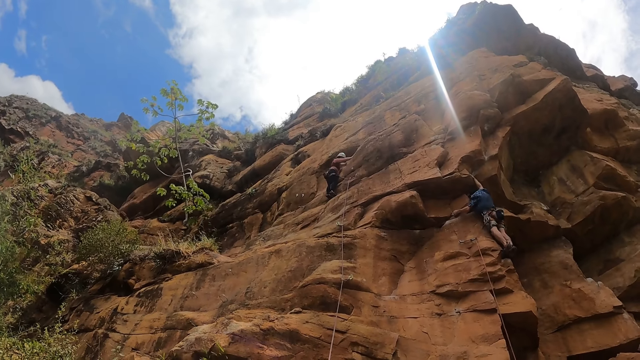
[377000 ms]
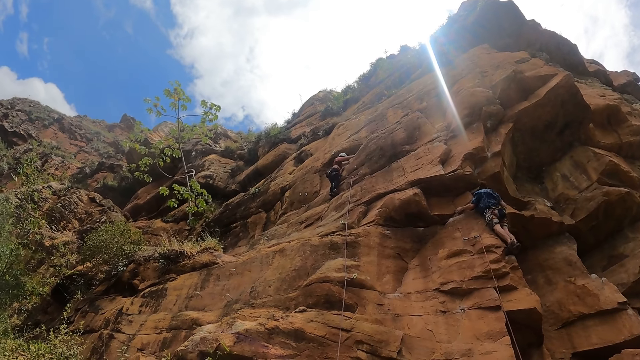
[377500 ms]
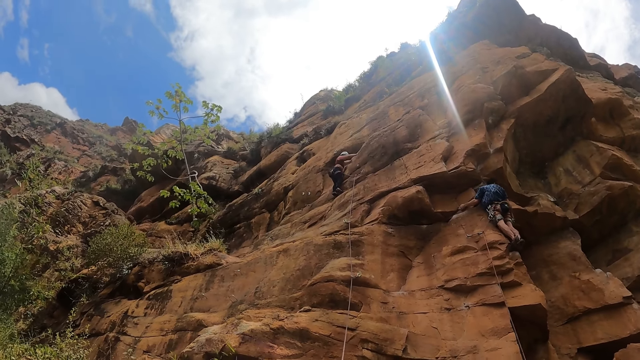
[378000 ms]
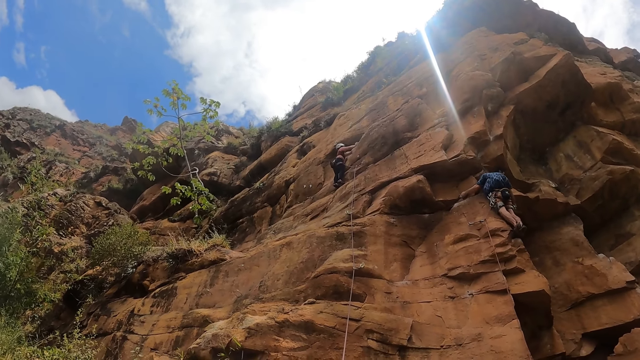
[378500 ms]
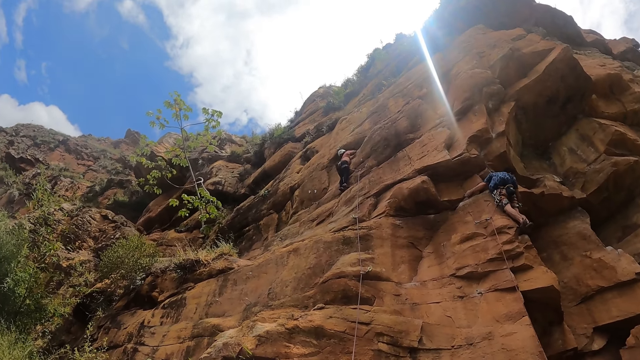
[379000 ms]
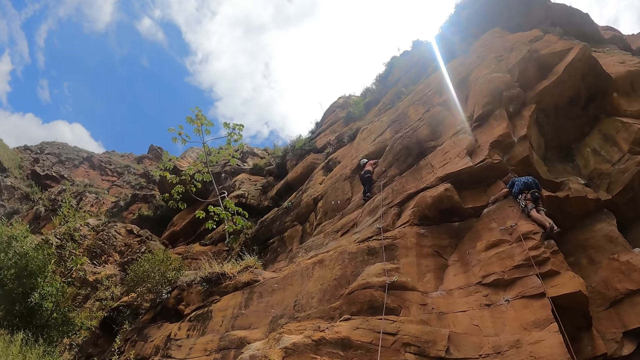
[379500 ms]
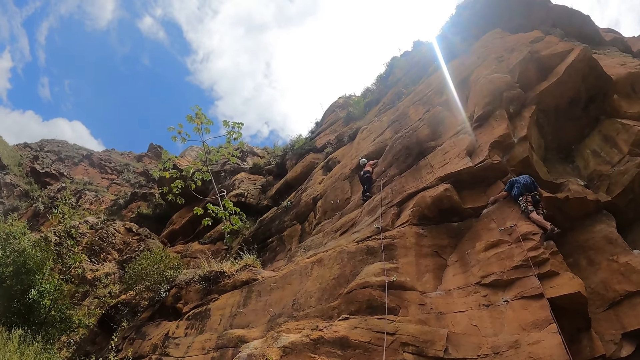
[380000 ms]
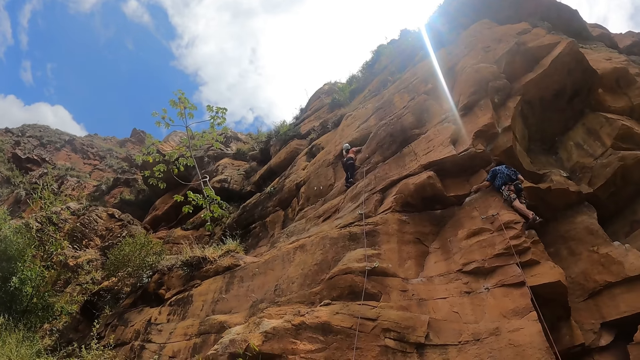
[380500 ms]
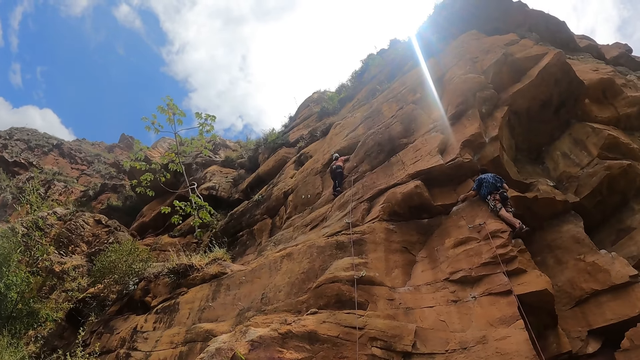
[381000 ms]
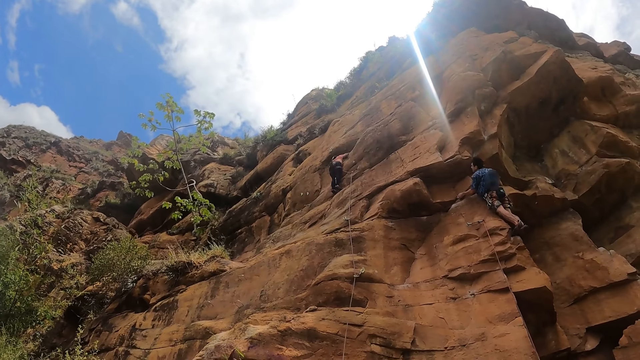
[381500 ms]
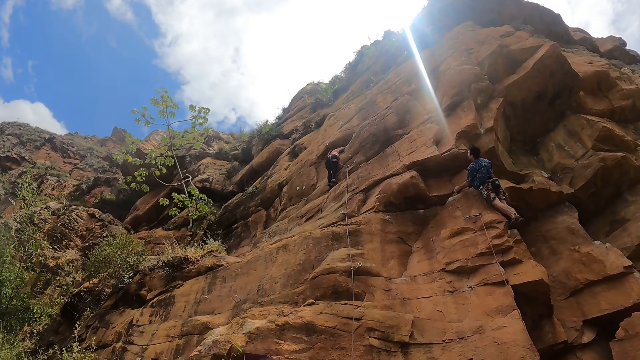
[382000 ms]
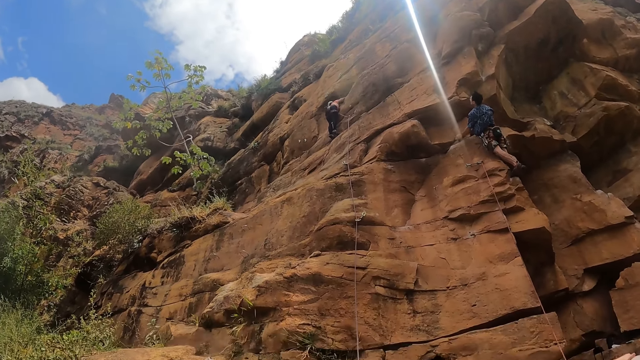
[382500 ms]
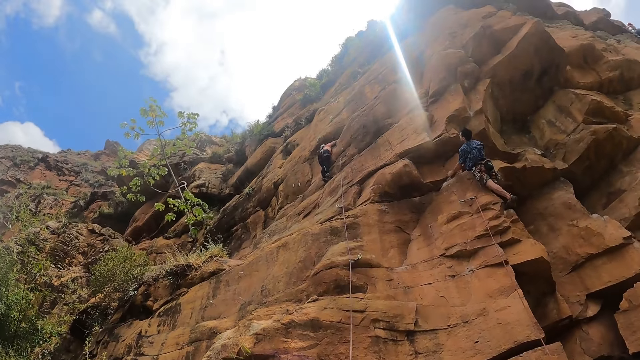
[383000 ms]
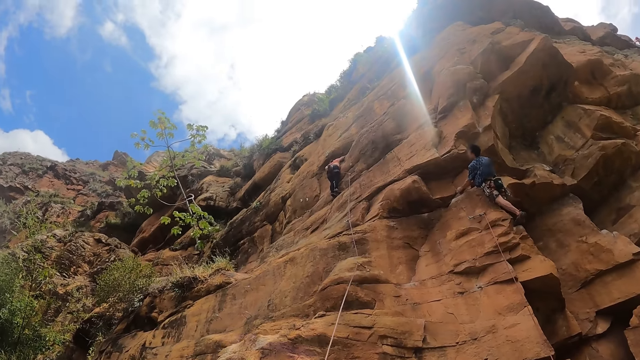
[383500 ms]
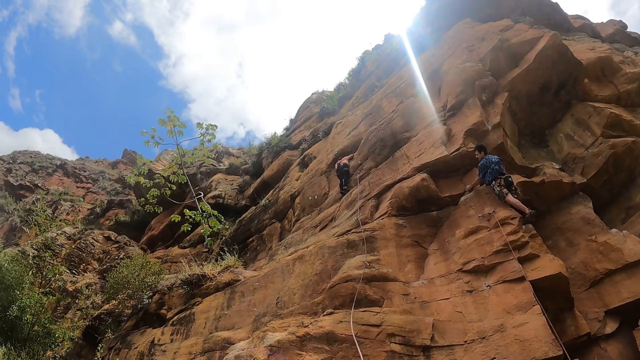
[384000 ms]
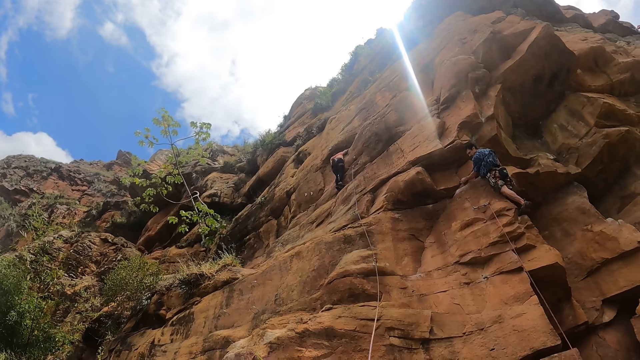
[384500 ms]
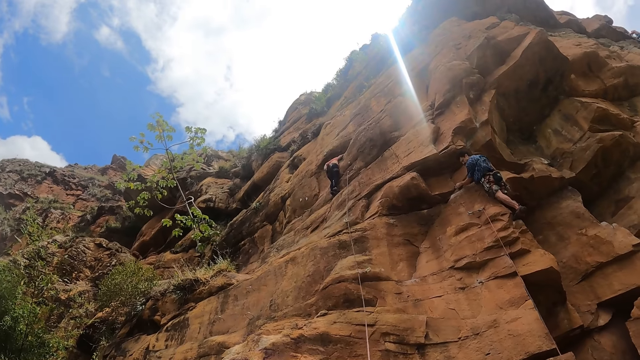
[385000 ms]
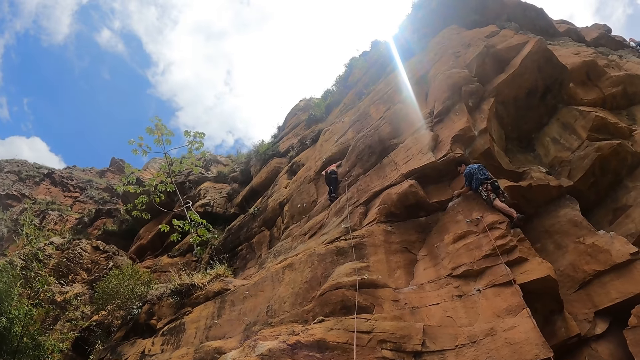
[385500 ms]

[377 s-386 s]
A man looks around.

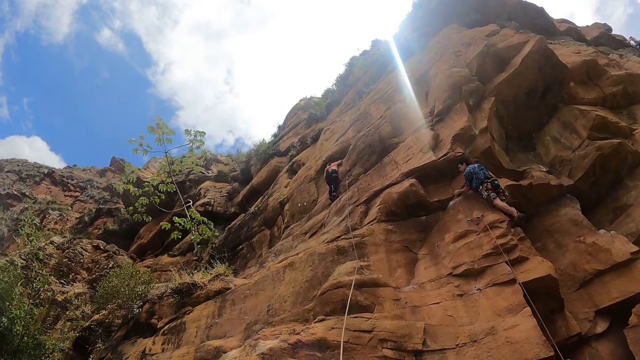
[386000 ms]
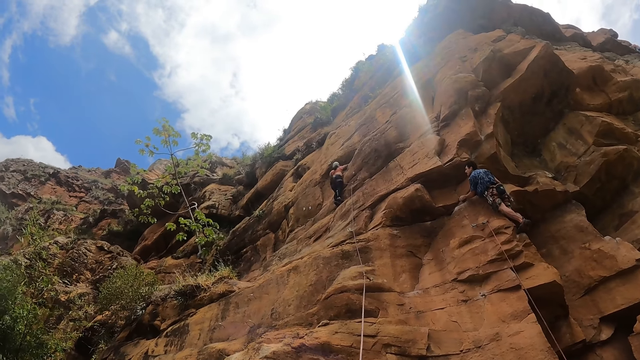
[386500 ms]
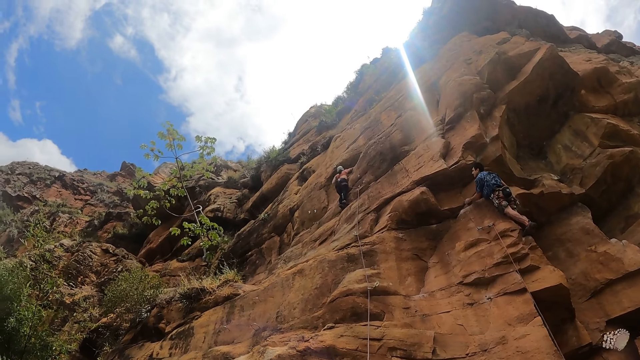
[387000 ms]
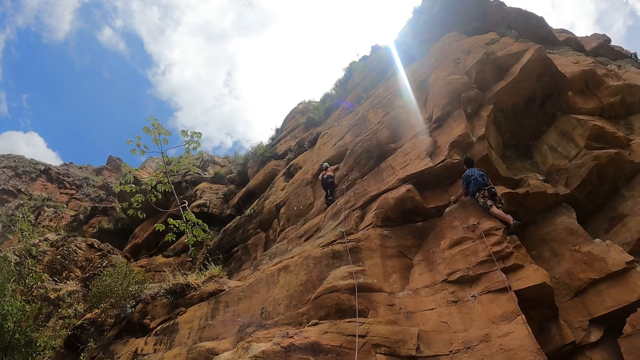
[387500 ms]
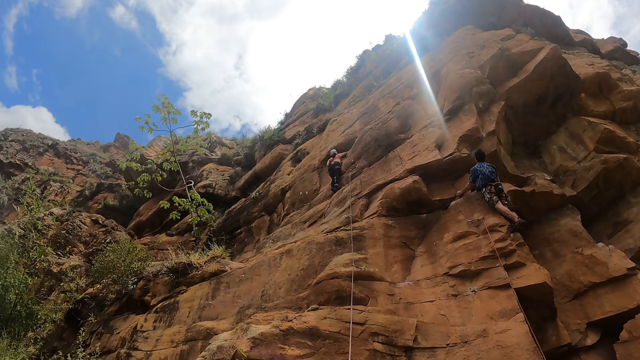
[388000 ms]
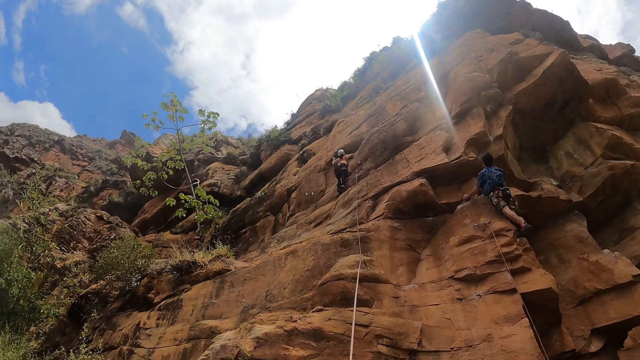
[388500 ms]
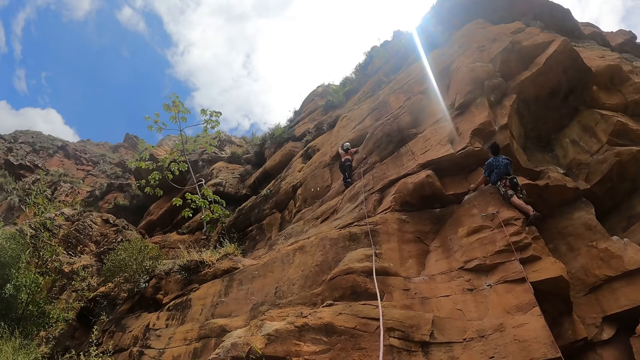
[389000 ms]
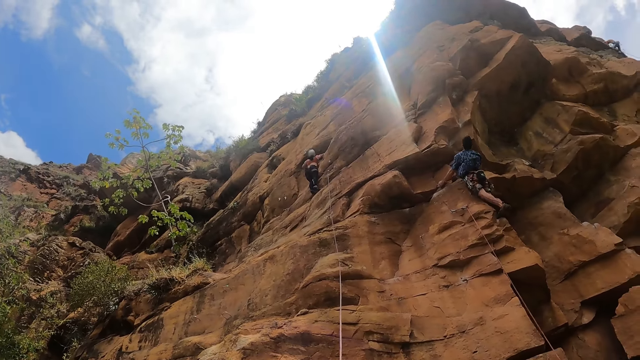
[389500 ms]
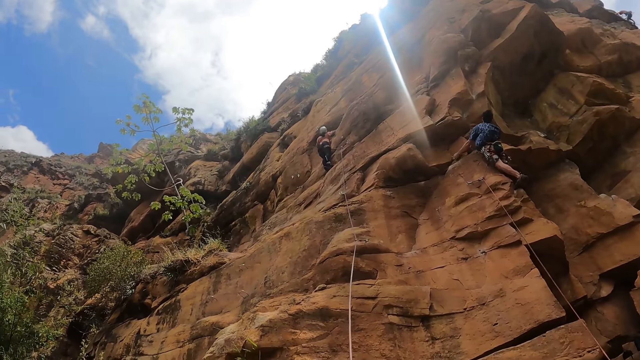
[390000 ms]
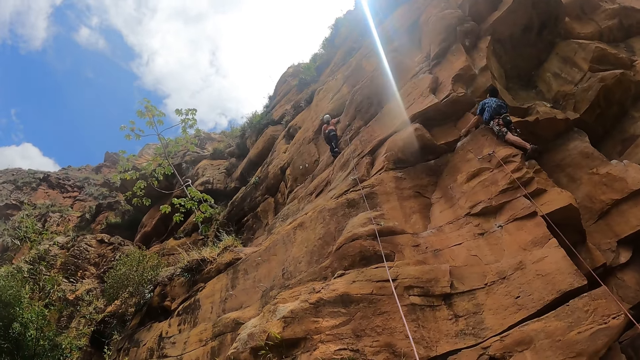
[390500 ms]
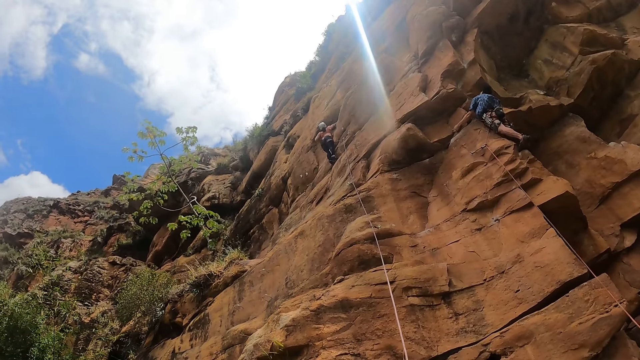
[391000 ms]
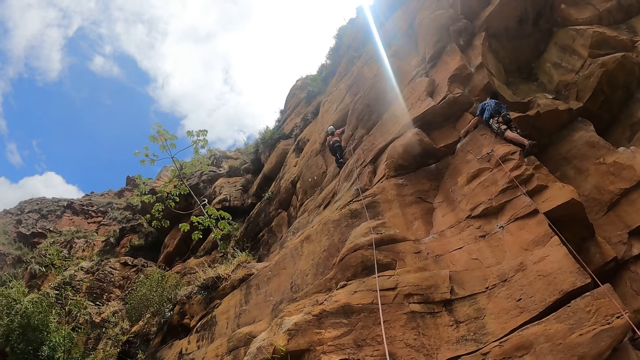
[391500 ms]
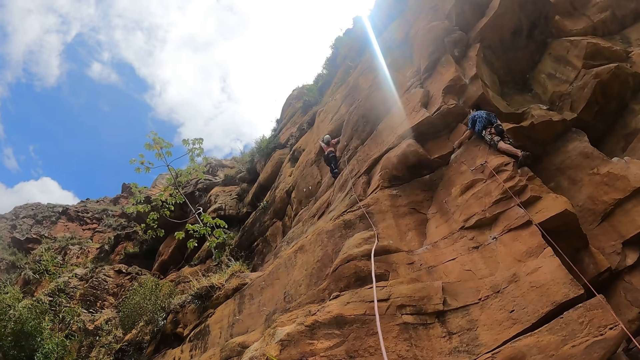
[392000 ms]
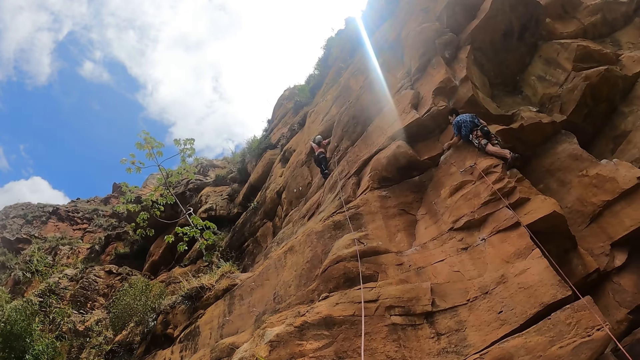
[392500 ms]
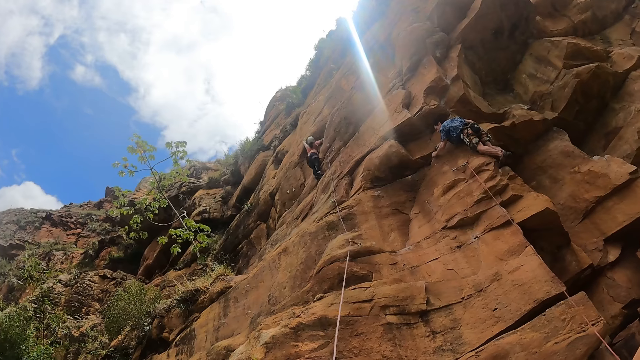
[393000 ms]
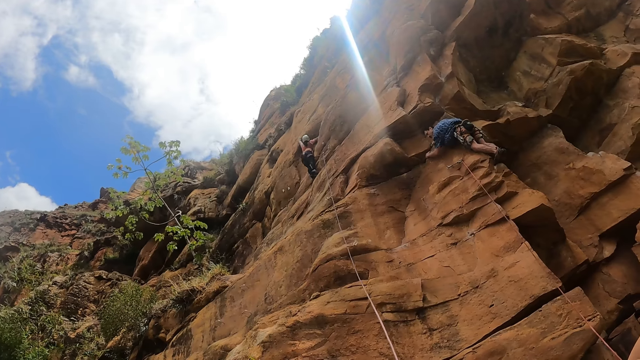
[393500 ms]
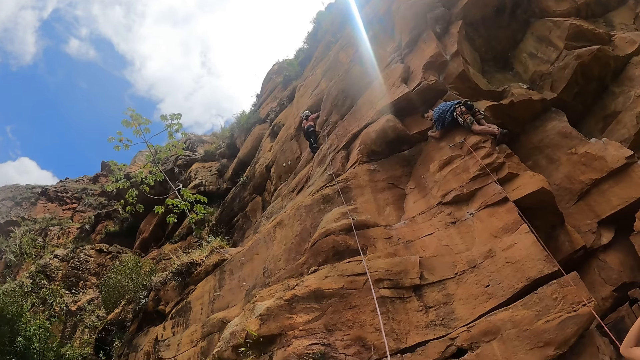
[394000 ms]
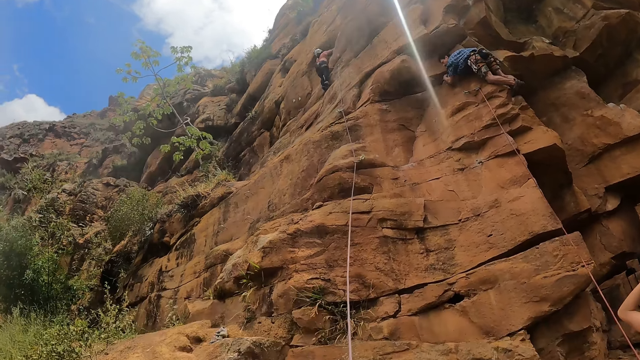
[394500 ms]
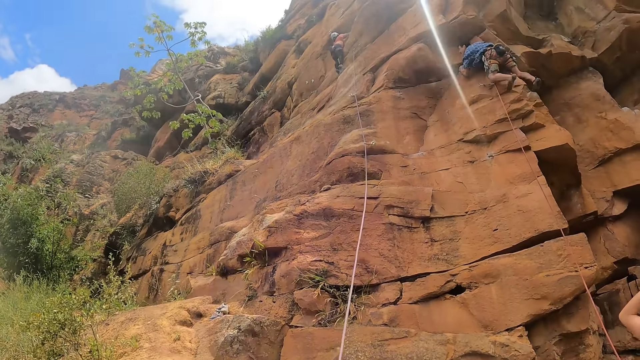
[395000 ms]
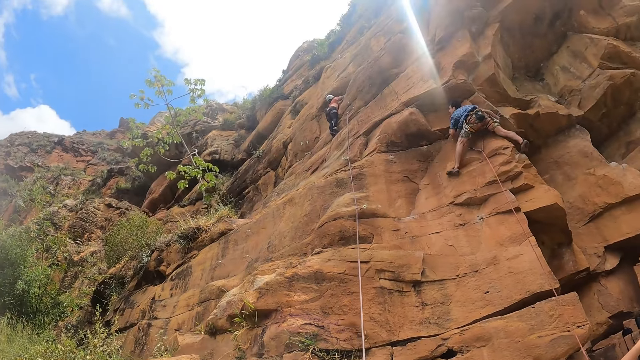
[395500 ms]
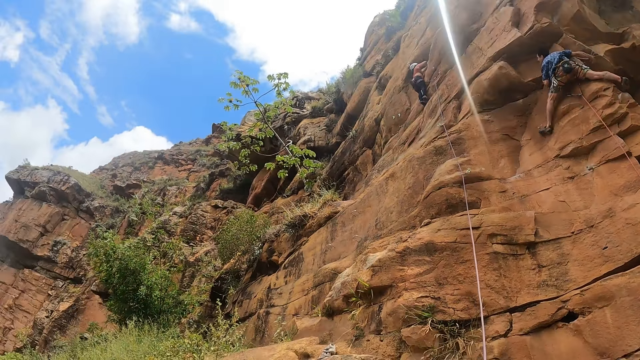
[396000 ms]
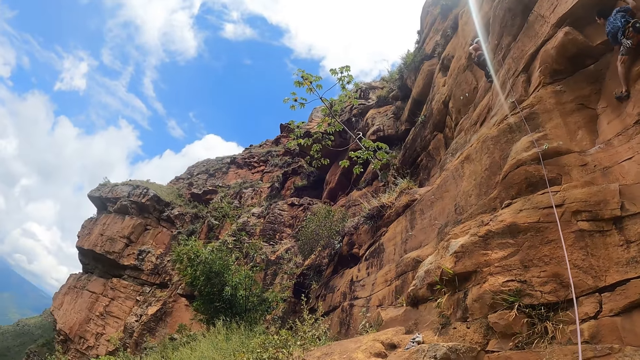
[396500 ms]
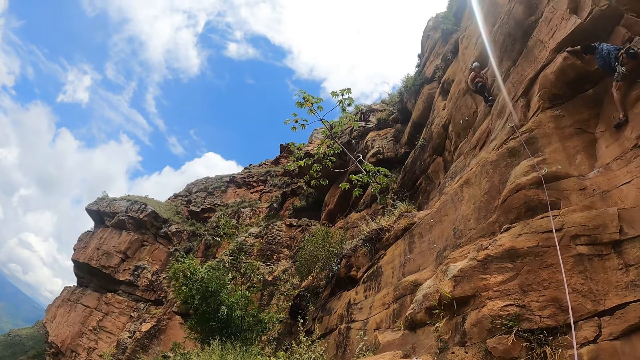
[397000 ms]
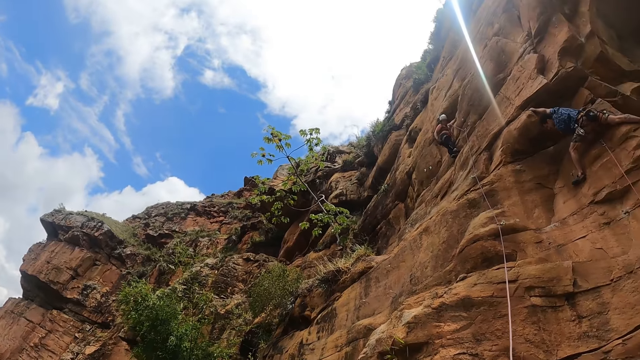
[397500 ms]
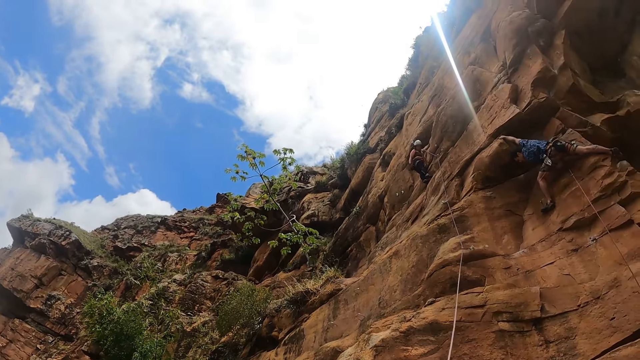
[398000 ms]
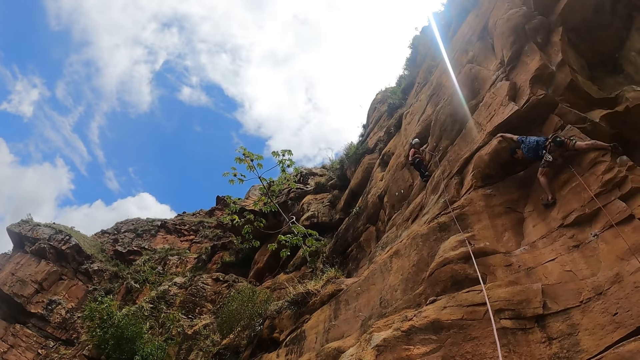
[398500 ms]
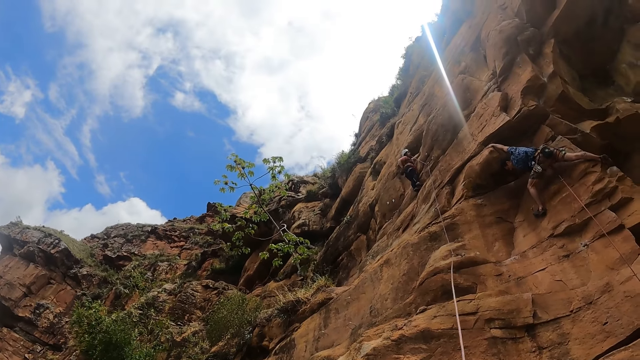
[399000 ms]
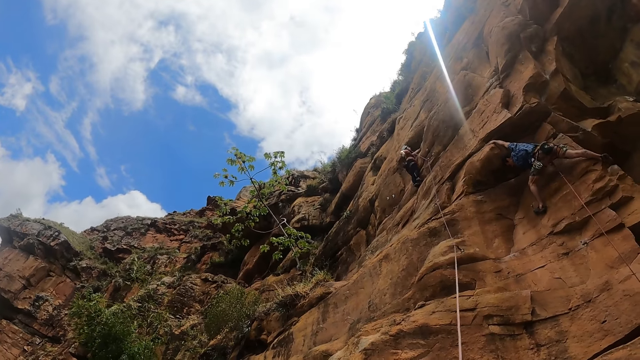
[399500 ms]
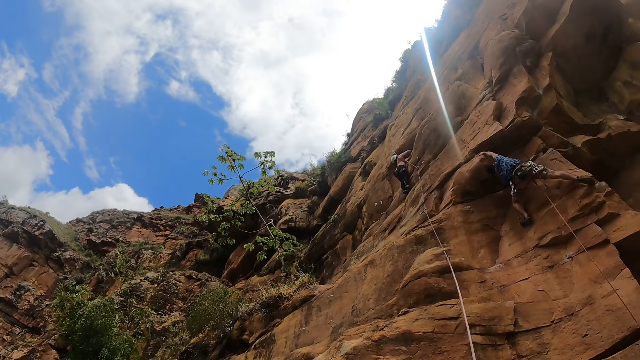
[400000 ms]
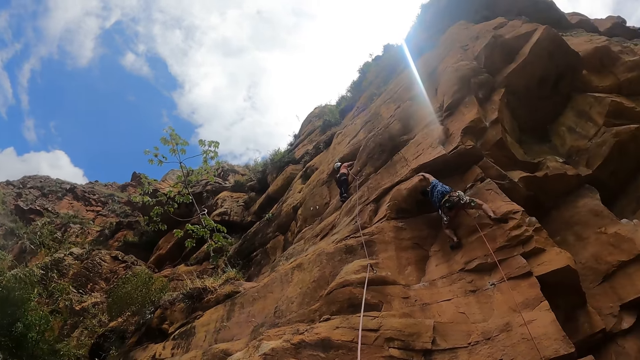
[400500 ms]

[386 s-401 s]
A woman pulls a climbing rope. The woman attaches the climbing rope to a quickdraw. A man climbs a rock. The woman dips her right hand in a chalk bag.
